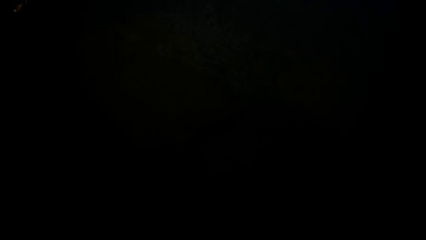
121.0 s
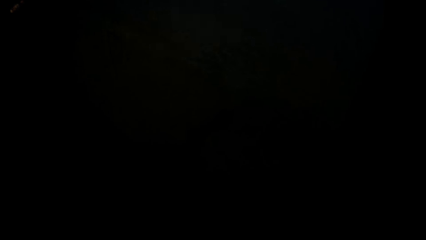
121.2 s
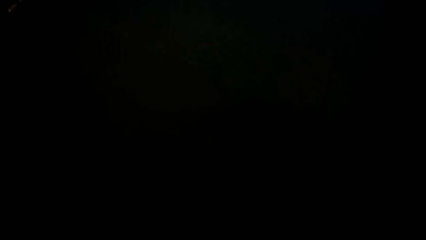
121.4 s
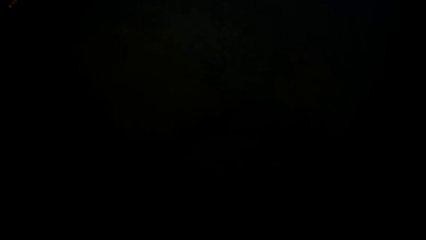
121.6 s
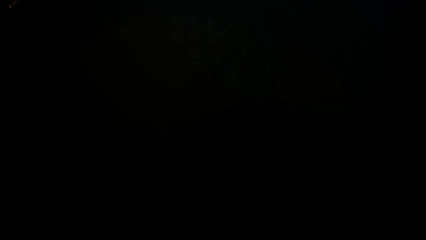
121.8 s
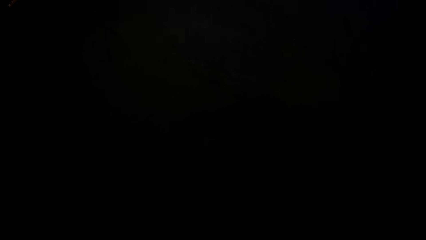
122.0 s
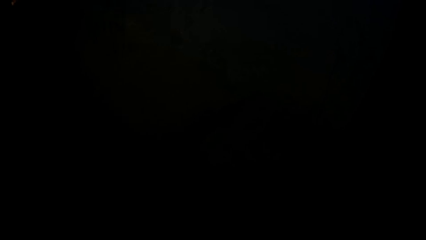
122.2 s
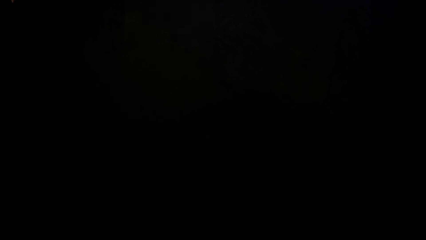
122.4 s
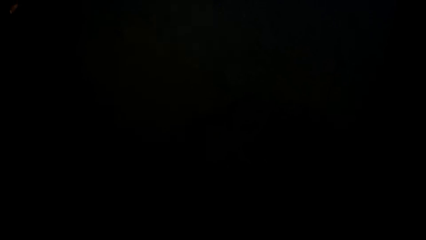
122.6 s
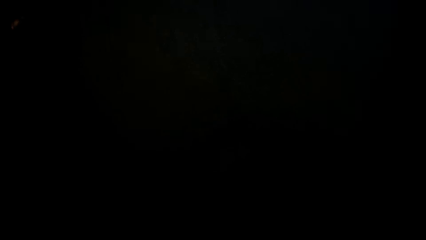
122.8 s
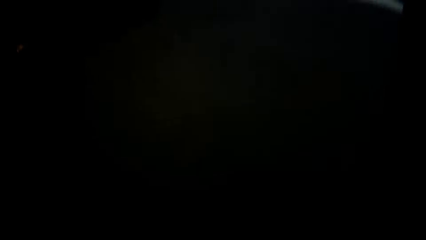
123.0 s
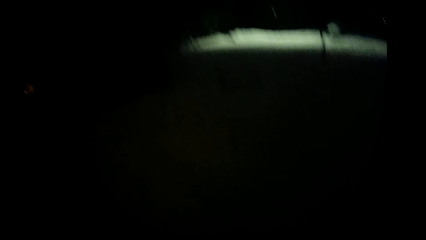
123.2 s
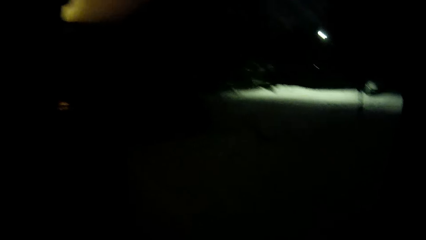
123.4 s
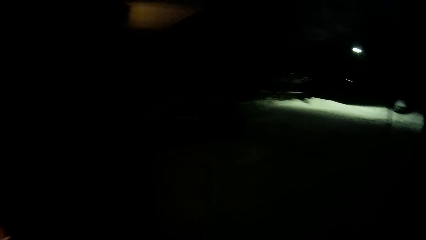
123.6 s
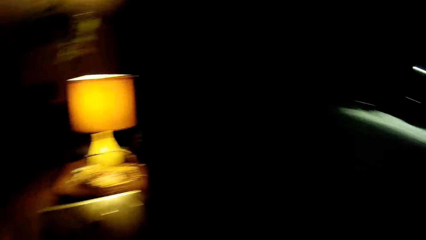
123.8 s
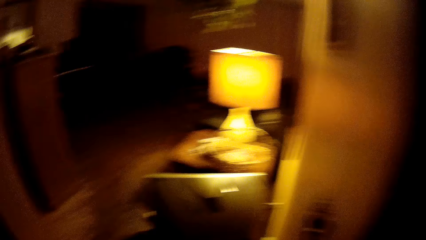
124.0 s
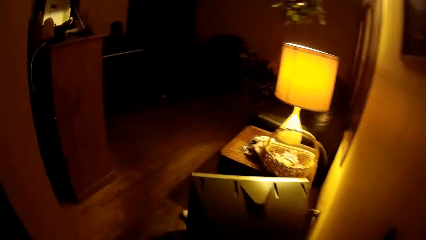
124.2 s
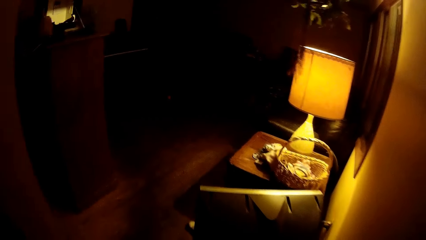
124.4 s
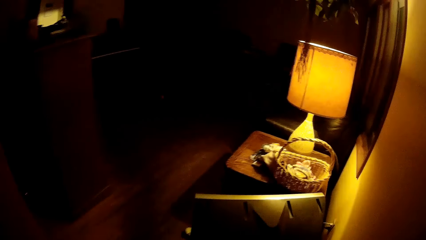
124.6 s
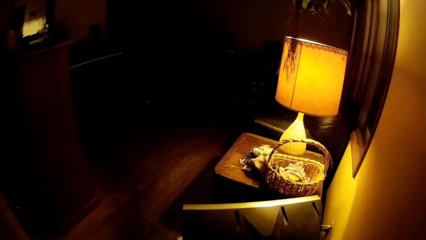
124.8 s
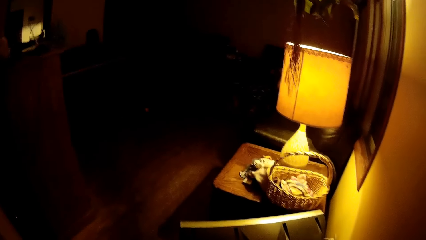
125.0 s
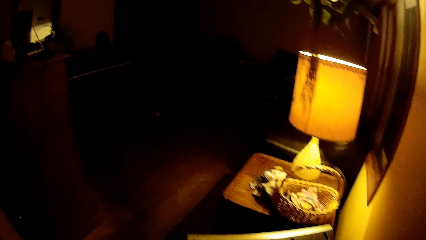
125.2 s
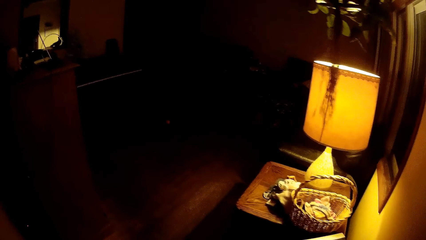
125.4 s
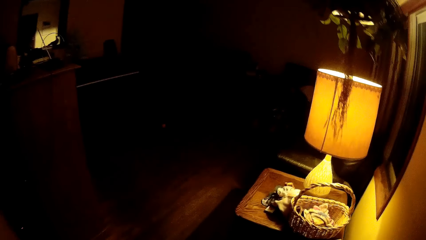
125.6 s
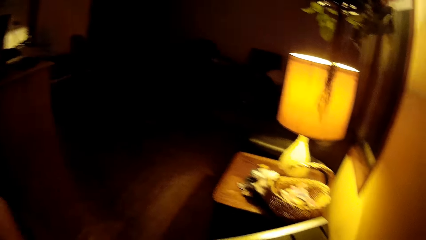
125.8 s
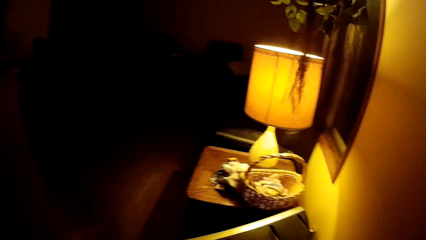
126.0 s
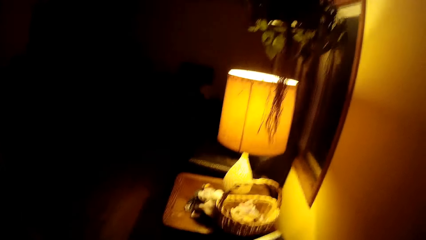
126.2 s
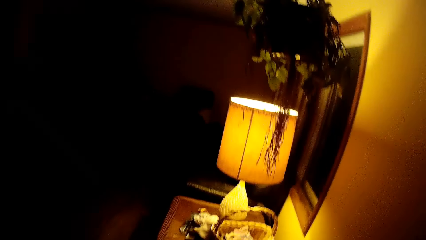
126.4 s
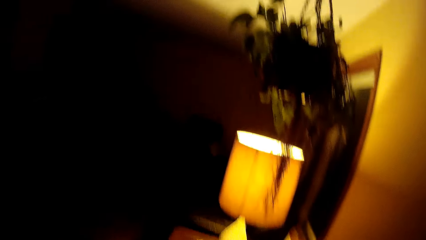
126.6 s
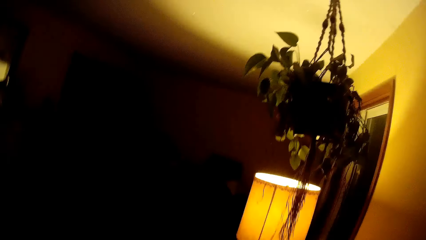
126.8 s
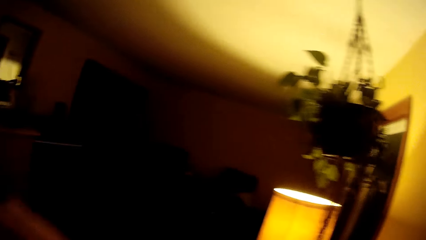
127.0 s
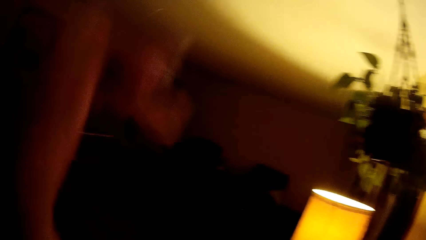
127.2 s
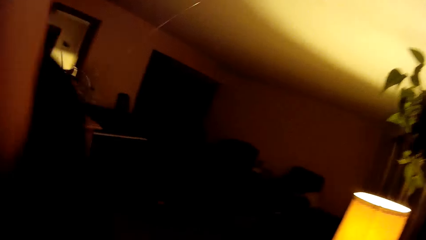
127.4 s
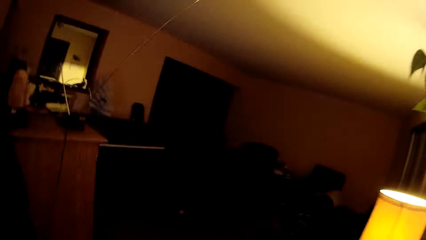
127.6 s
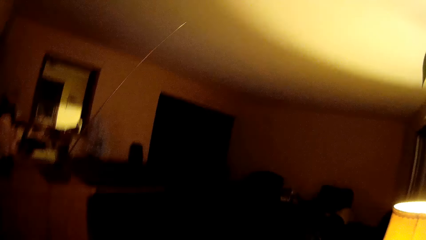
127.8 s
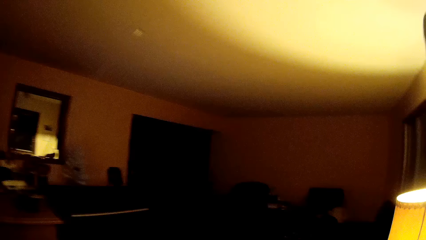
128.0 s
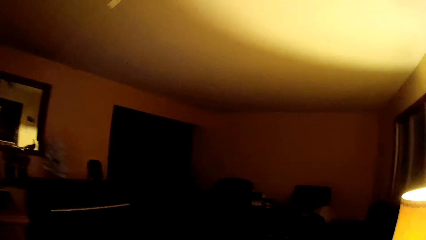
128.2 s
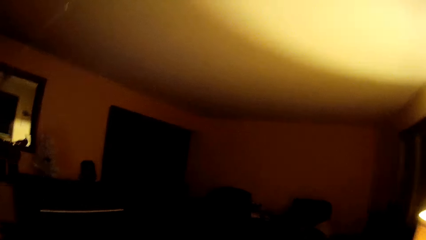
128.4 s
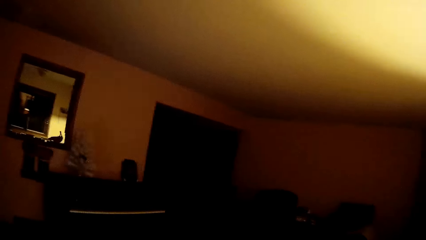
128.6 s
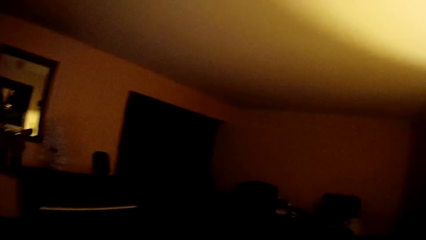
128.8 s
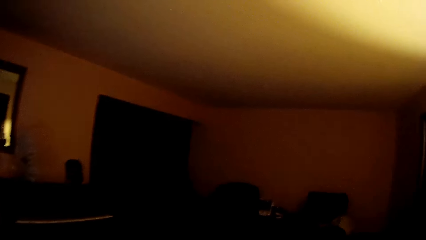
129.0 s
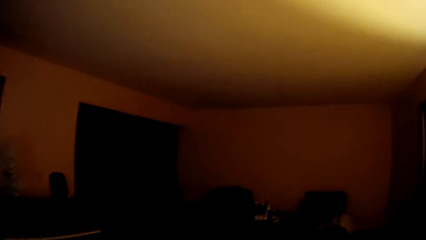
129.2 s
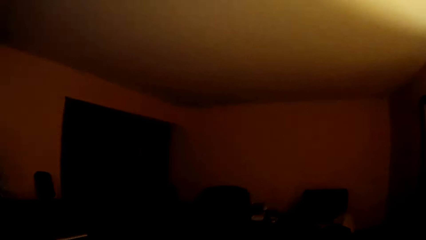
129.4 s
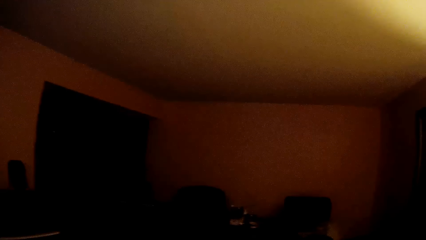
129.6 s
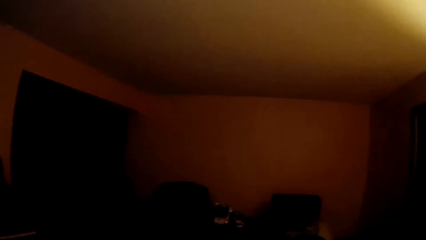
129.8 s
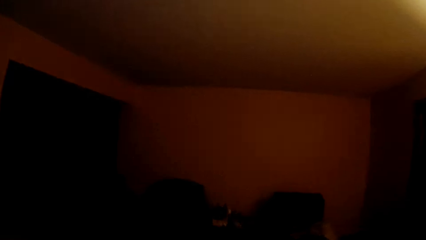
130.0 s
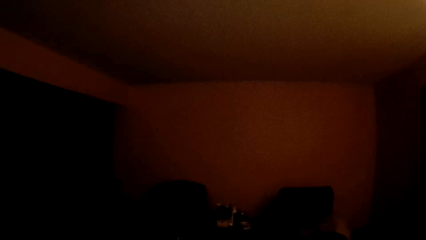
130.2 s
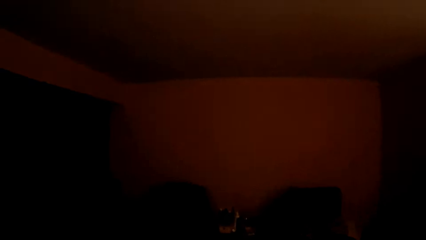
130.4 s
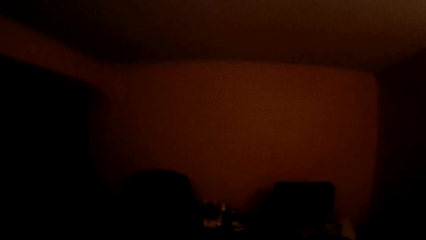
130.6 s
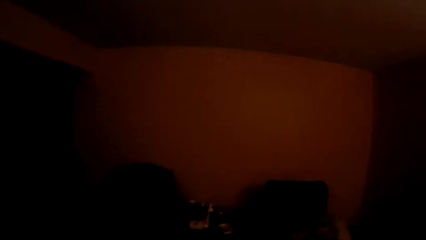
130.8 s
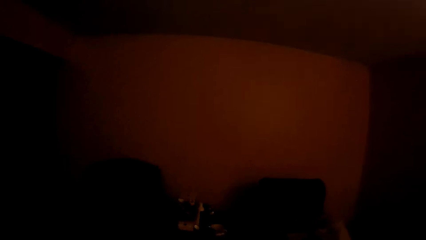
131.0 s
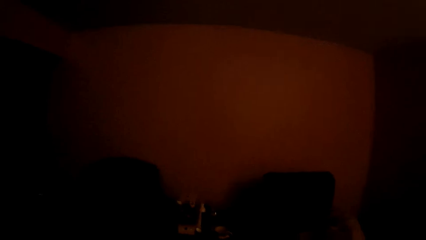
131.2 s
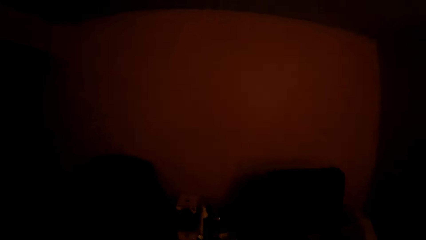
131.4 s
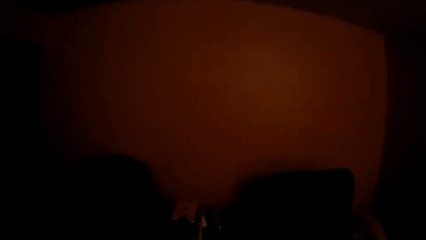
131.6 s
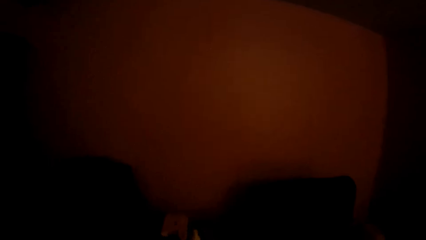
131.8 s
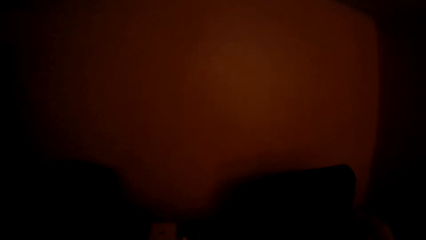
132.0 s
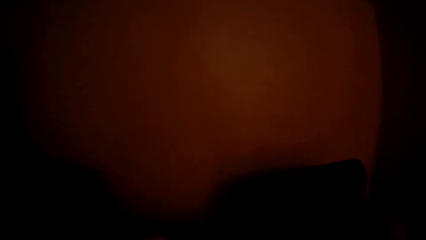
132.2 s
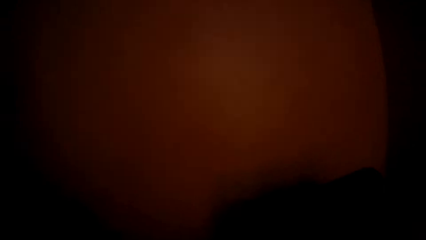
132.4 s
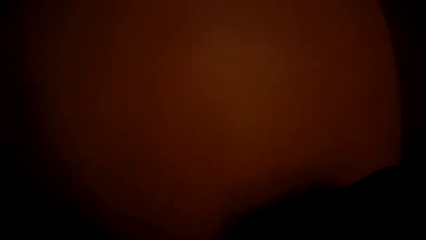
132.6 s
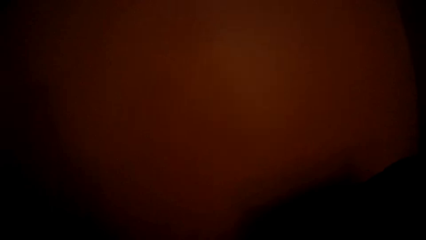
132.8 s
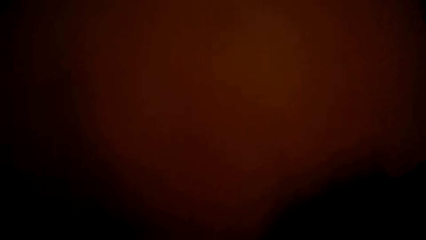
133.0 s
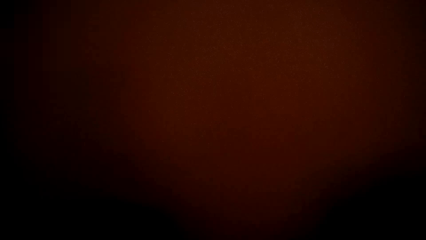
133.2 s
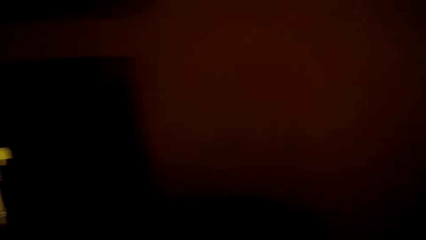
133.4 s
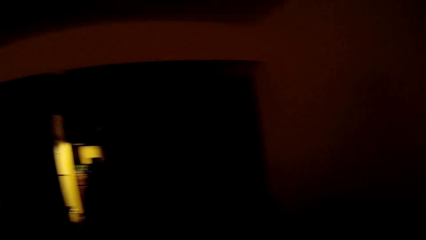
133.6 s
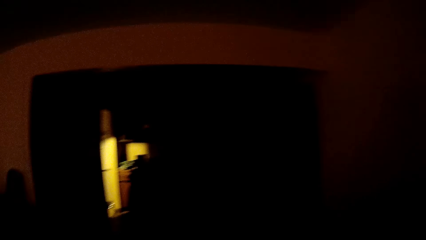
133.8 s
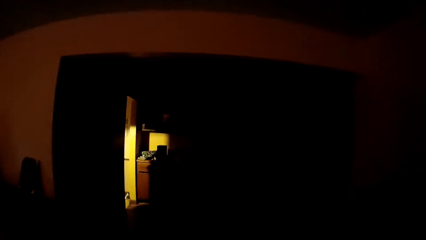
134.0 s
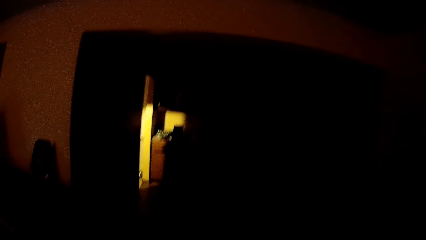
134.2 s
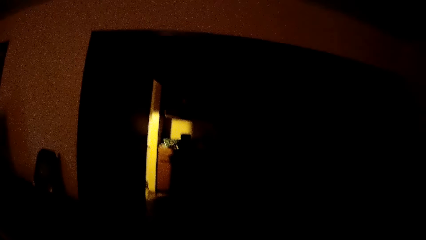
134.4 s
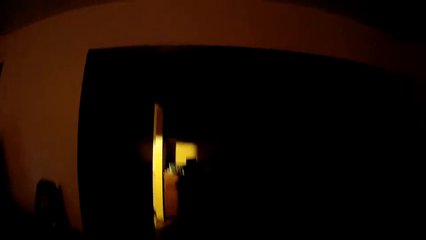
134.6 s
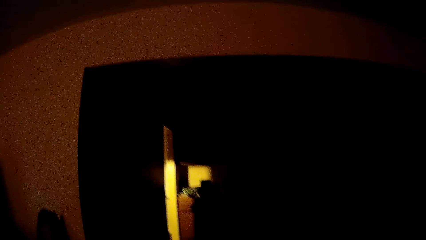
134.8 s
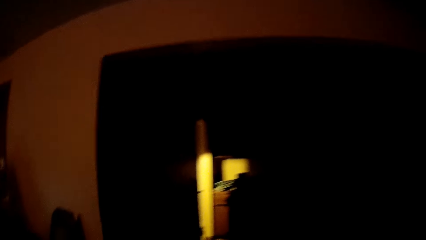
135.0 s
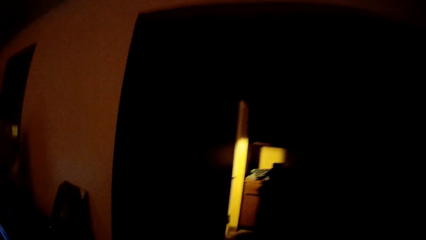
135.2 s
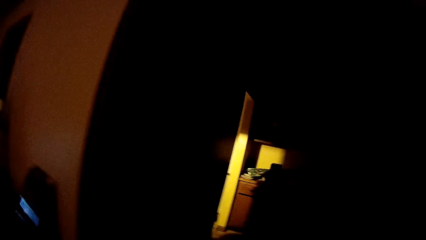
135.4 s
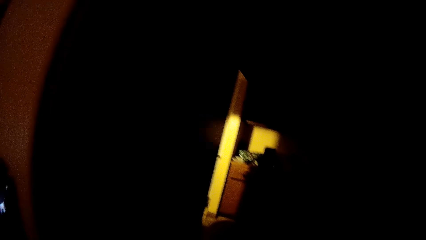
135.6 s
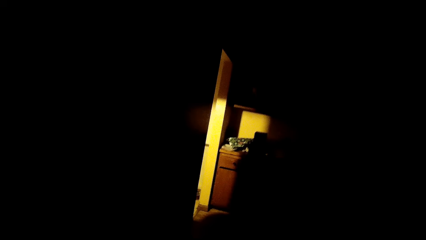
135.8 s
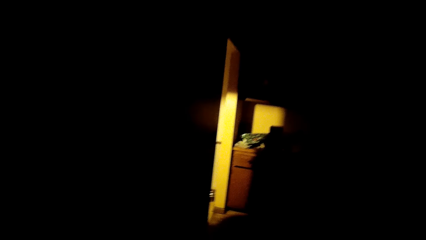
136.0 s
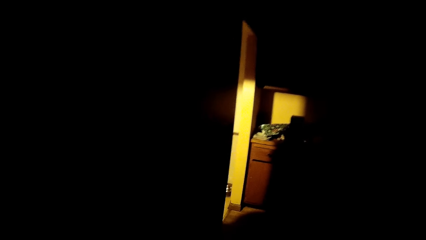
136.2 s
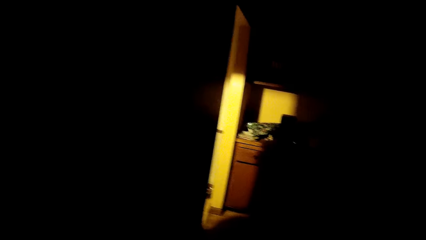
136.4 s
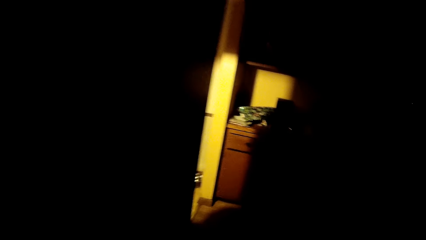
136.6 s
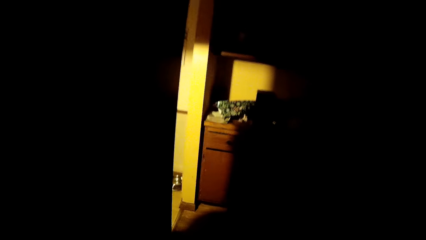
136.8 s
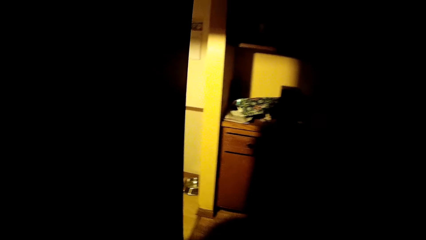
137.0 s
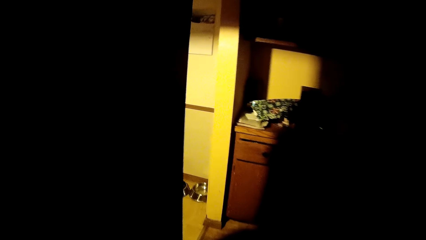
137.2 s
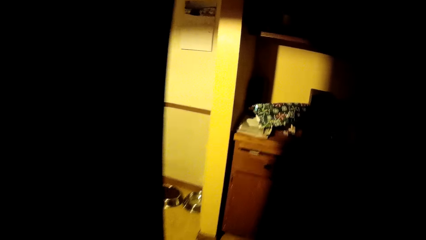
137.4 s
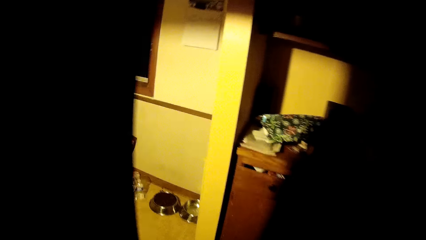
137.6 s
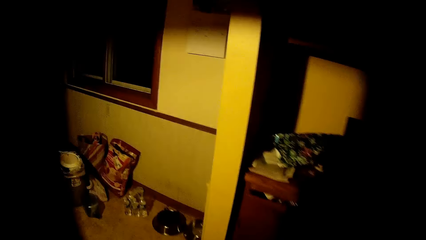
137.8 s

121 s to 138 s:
The camera wearer moves a hand. They move around.
